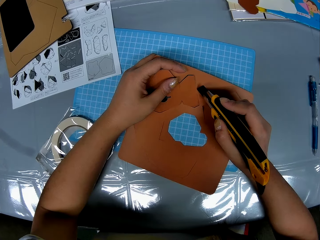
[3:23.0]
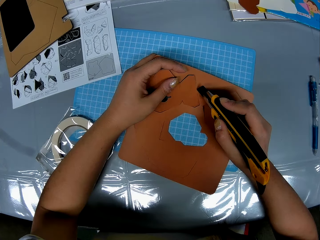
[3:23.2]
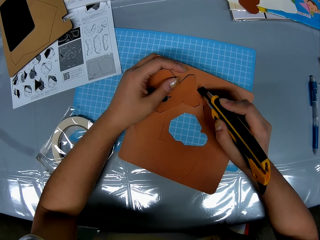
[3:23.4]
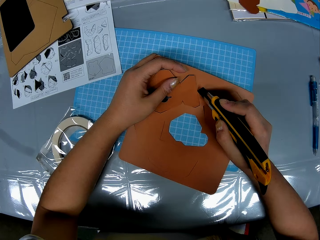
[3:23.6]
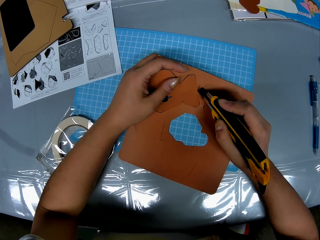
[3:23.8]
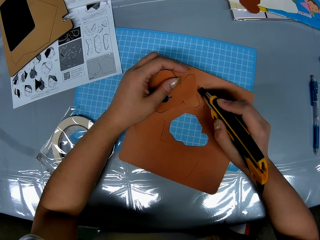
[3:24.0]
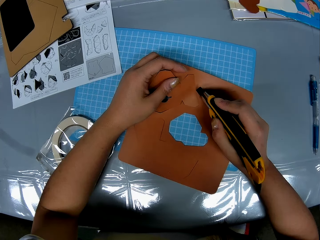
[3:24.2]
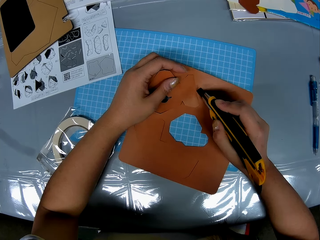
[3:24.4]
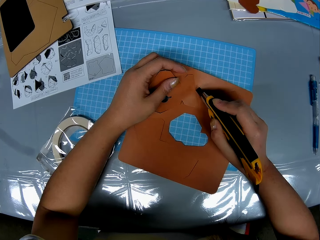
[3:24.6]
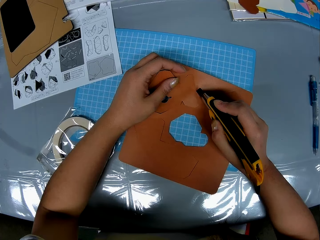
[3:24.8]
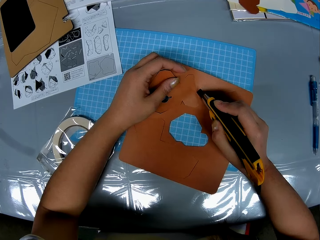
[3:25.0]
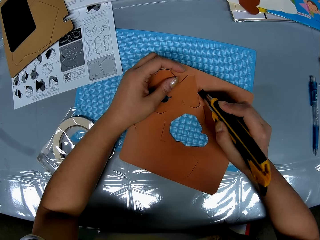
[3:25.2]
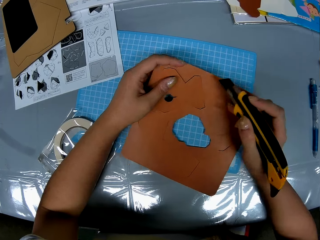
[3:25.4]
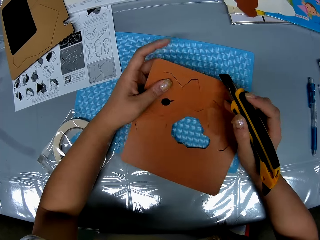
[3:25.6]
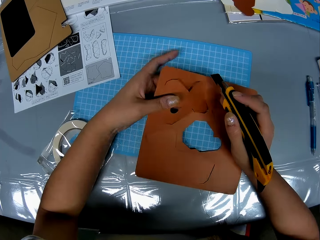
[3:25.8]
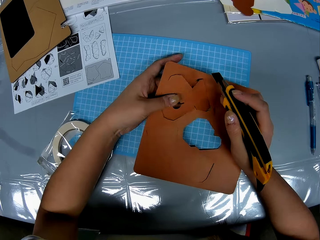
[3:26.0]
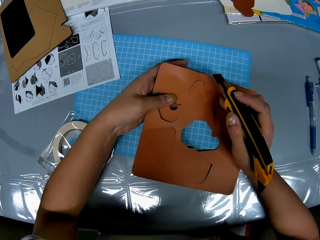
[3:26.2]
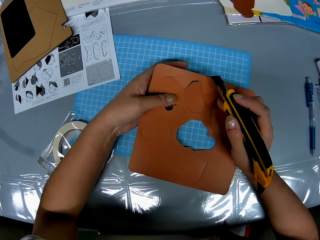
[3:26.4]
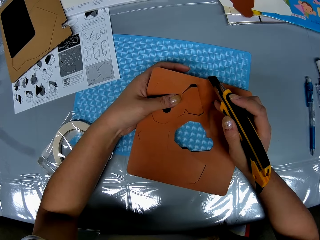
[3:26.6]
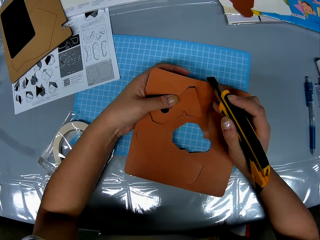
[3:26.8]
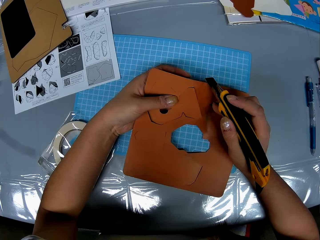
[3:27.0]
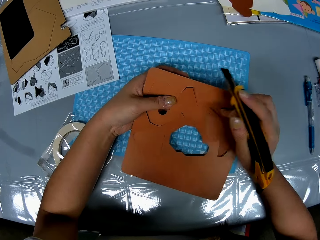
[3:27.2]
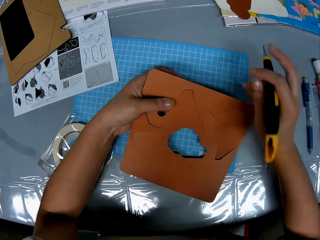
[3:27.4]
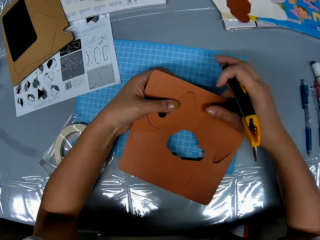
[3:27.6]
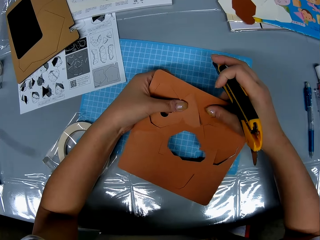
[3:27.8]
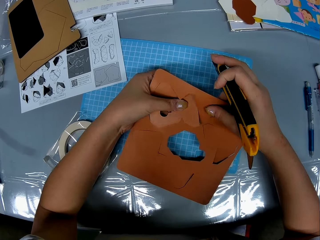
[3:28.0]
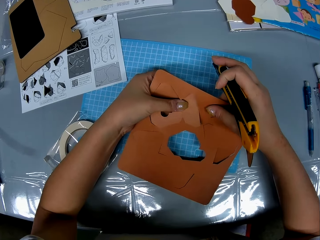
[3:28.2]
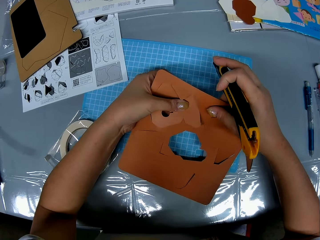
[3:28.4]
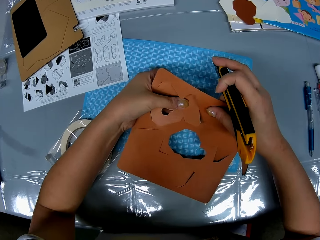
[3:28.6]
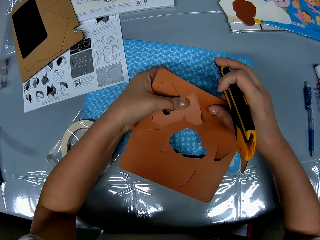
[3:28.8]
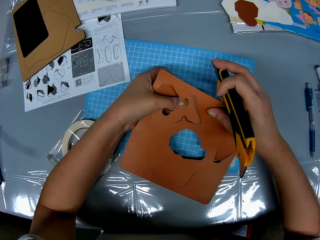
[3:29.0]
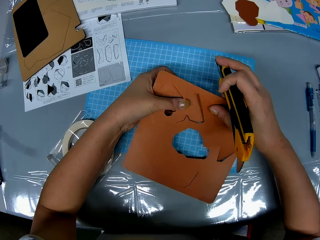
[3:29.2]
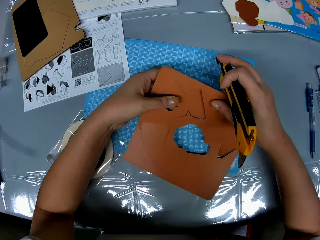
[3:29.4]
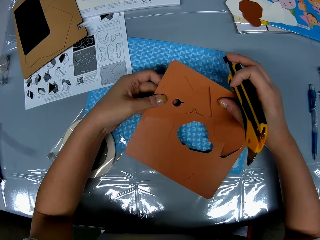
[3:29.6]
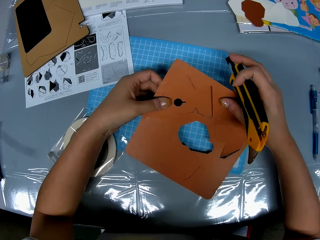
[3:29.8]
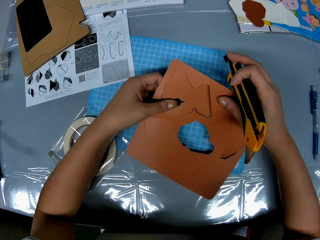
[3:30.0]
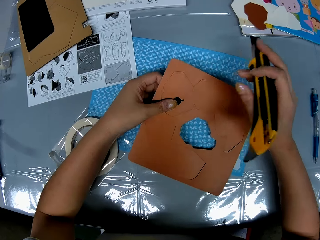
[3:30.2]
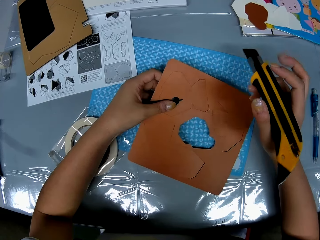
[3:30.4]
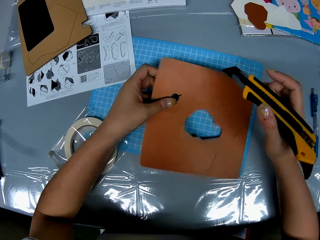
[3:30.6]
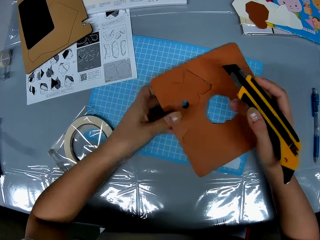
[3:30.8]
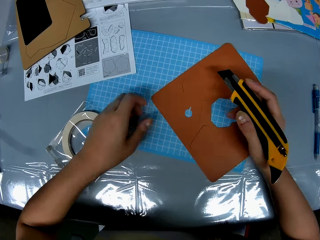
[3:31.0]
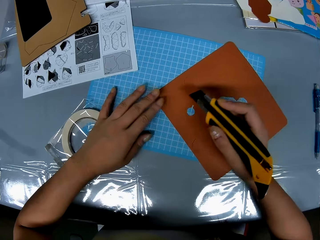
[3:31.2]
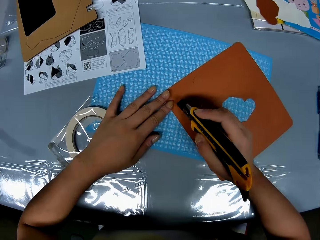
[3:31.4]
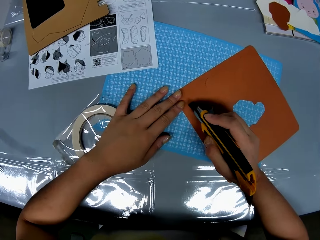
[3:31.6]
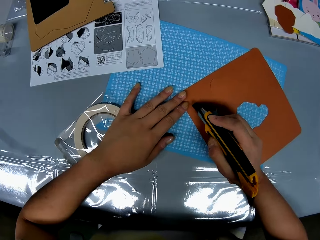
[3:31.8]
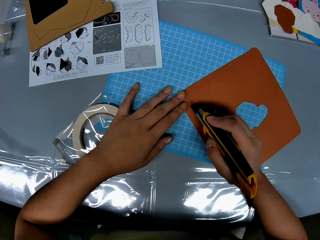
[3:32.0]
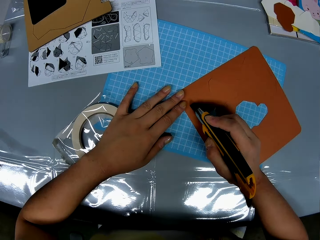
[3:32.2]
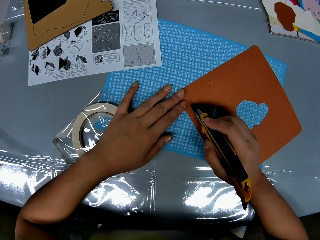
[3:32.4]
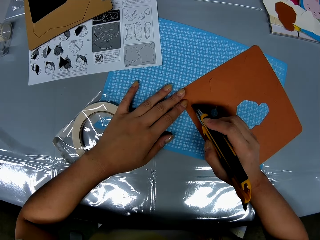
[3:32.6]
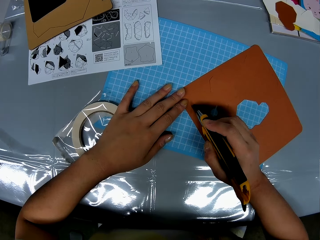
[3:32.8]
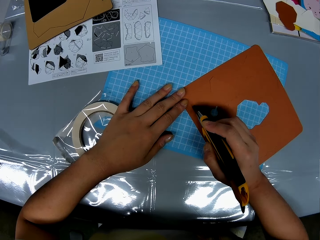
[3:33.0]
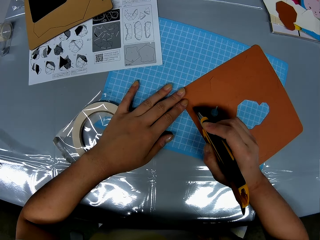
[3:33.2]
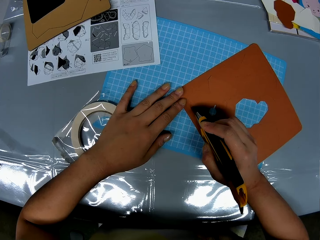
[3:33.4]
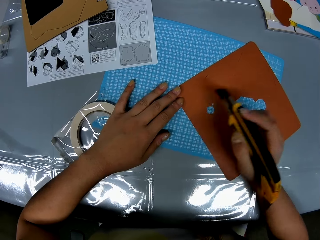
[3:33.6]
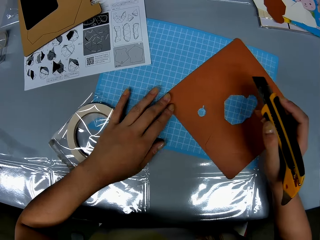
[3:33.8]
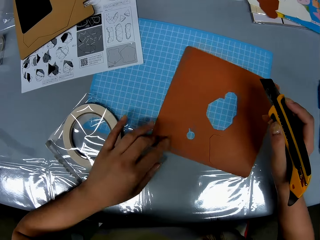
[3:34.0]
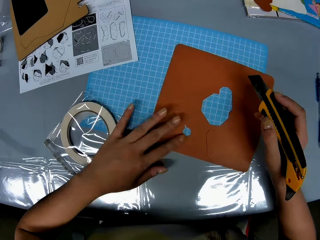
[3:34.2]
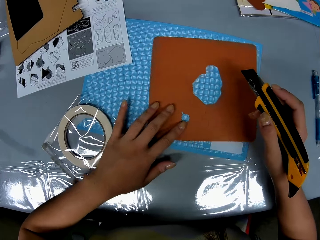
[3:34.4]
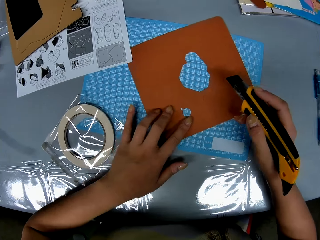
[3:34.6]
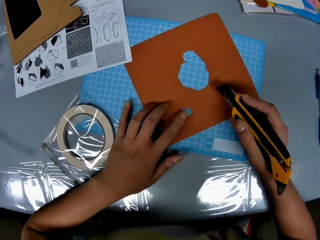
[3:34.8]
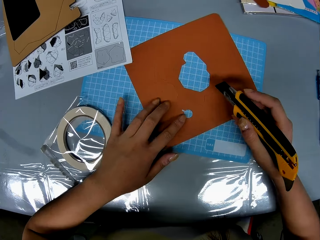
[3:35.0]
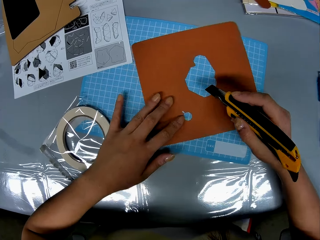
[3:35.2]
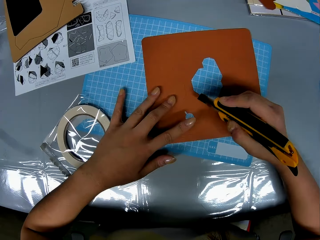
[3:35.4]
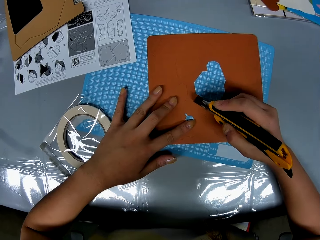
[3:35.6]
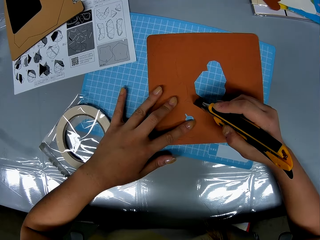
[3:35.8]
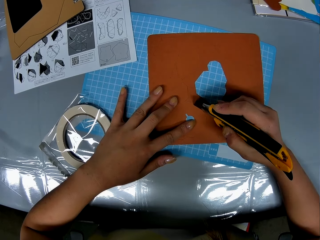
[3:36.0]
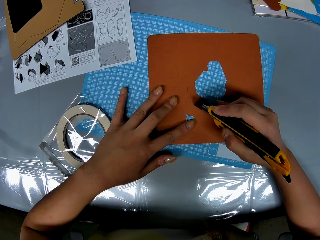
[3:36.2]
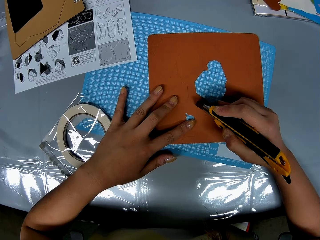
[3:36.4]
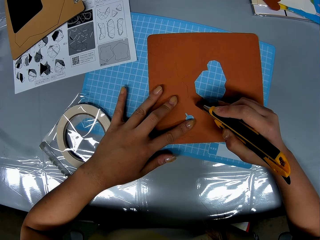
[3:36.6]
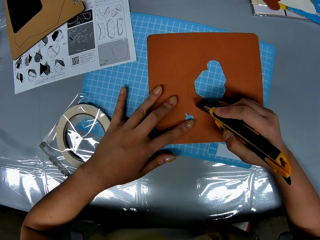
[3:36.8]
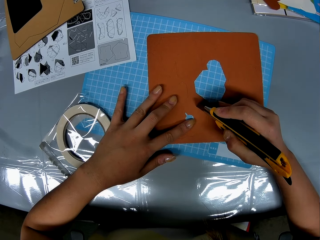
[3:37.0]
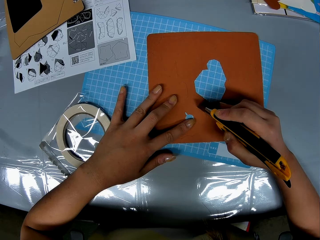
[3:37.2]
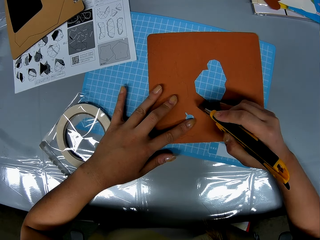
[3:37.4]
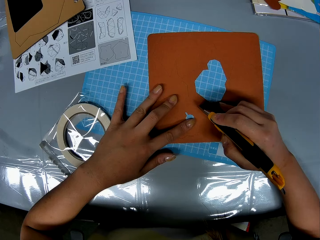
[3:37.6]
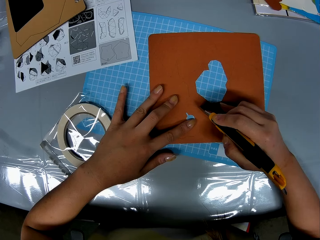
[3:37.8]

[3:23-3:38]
The camera wearer cuts the brown geometric shape board with her left hand and the knife cutter in her right hand. She stares at the craft paper. She rotates the craft paper on the cutting mat. She drops the brown geometric shape board on the table with her left hand. She puts her left hand on the brown geometric shape board. She cuts the craft paper. She rotates the craft paper. She adjusts the brown geometric shape board with her left hand. She cuts the brown geometric shape board with her left hand and the knife cutter in her right hand.

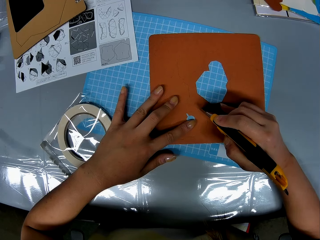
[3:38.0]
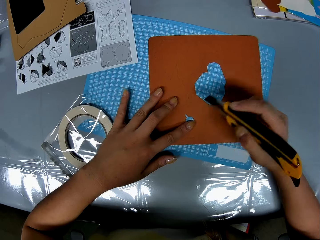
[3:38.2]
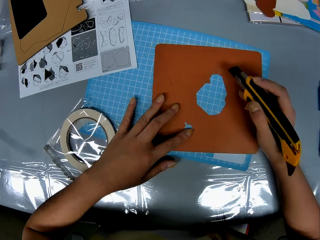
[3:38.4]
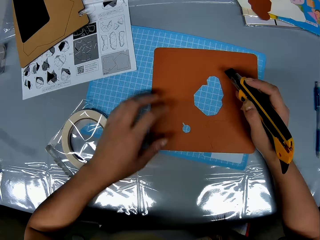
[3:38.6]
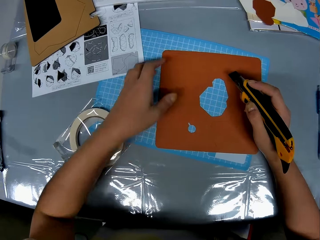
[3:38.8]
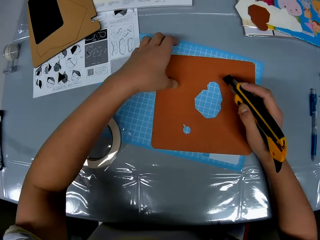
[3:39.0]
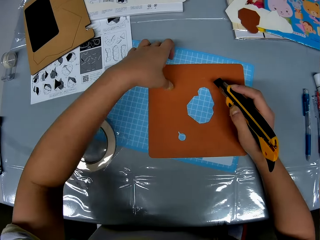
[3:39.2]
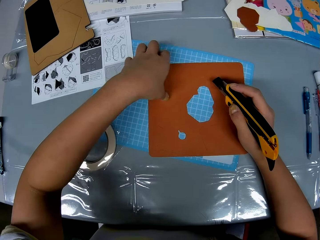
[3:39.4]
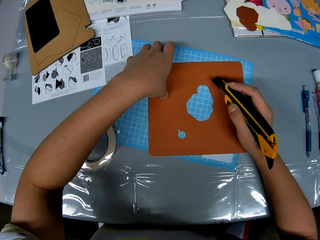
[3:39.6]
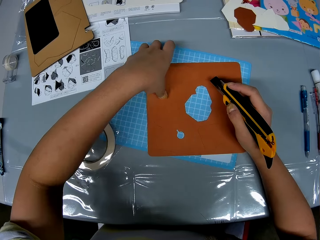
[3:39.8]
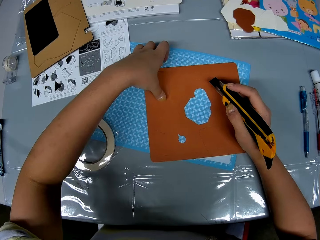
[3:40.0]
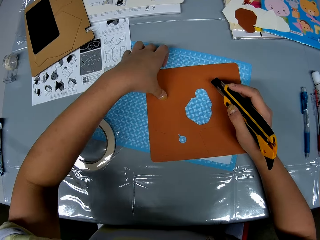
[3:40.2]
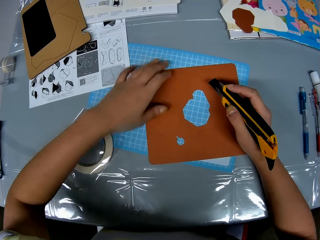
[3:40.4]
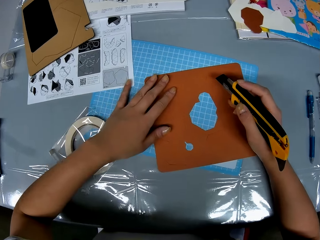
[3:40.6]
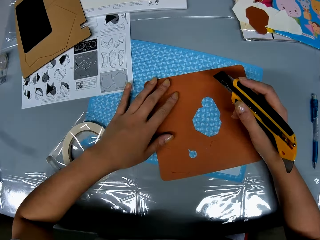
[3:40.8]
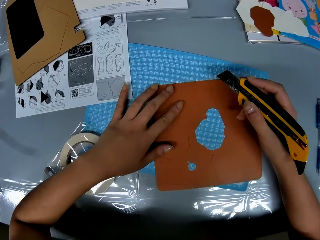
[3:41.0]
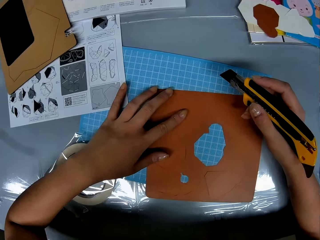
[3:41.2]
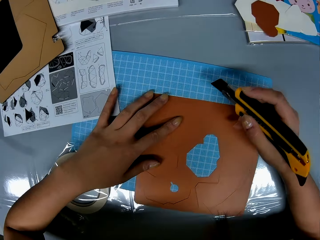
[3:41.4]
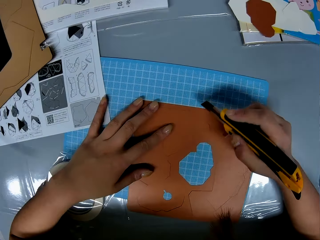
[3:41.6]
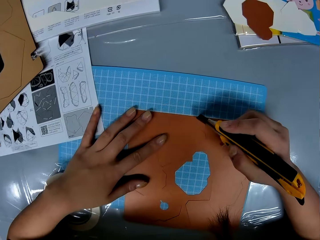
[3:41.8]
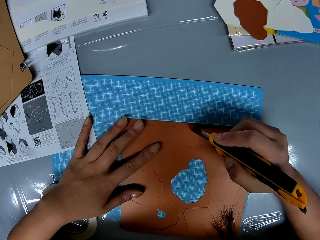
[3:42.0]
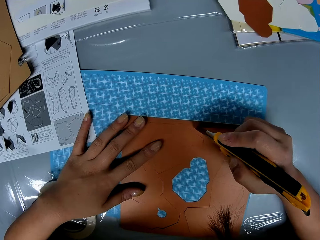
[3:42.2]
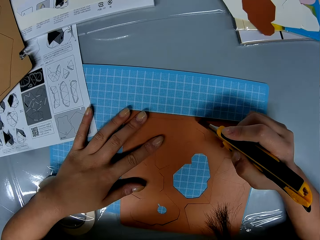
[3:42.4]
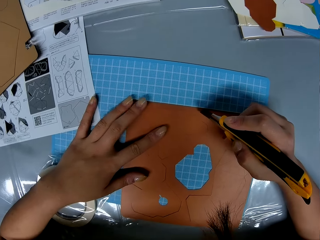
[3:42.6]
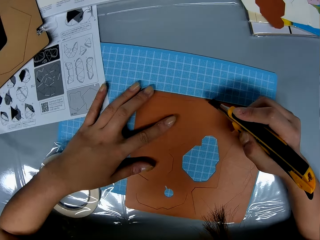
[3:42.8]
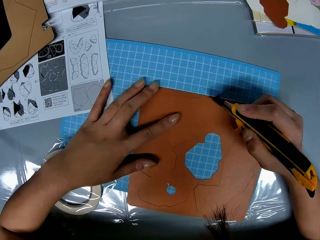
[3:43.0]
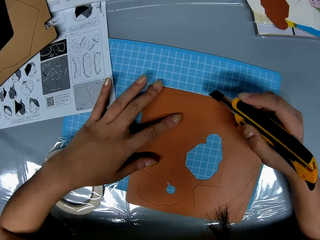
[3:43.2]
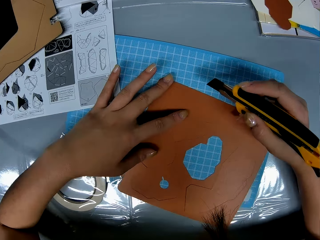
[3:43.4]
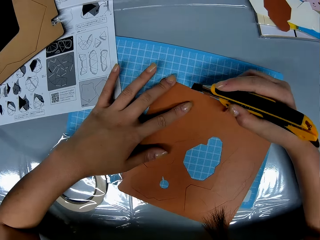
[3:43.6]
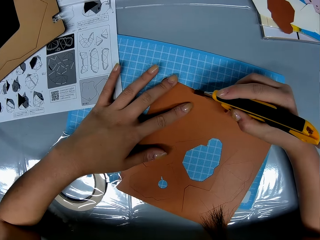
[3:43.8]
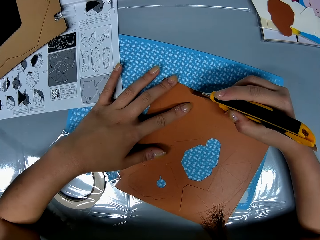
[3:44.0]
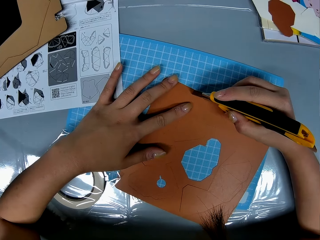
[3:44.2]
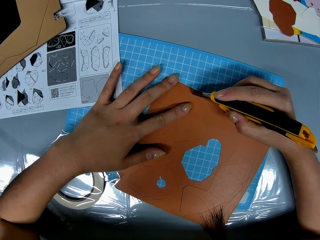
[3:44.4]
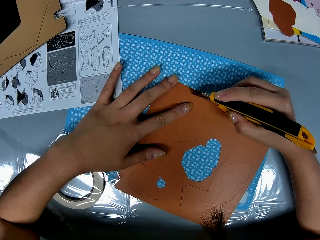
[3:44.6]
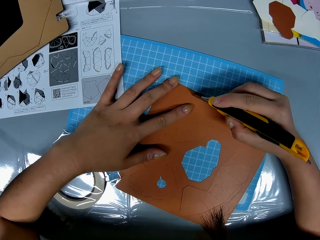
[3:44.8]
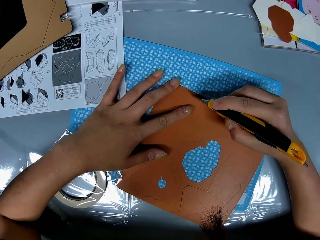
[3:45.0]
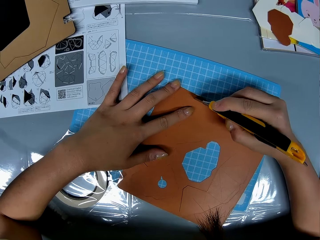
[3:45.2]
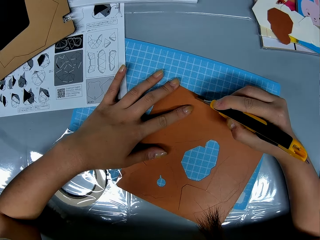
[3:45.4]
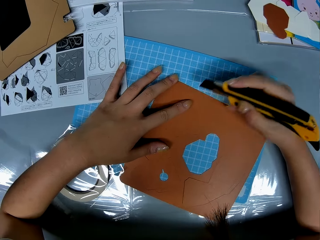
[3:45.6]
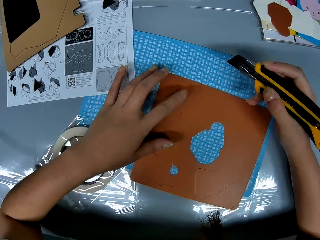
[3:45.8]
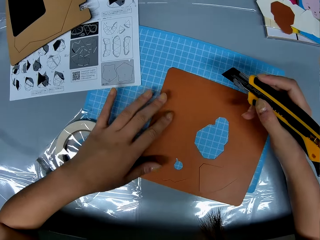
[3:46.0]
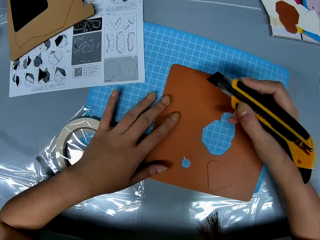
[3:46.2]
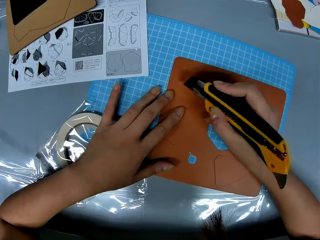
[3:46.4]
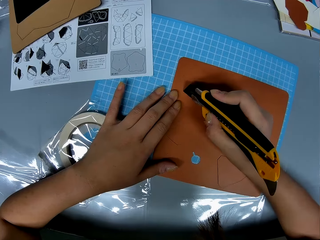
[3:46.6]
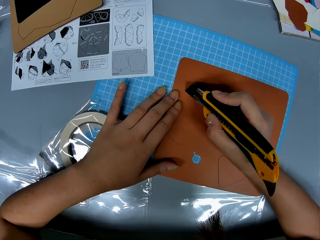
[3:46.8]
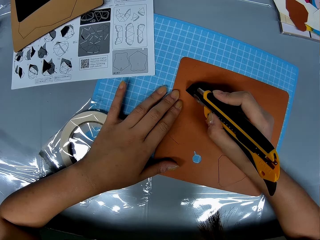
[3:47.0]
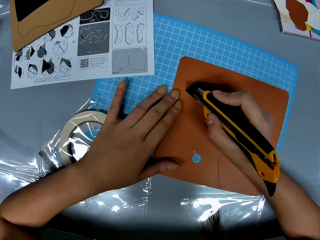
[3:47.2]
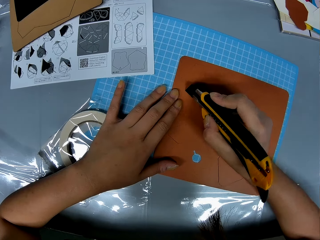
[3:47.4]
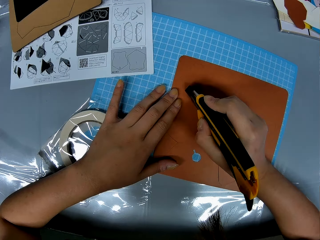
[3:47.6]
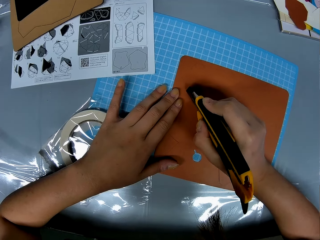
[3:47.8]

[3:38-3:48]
The camera wearer adjusts the brown geometric shape board with her left hand. She rotates the craft paper on the cutting mat. She cuts the brown geometric shape board with her left hand and the knife cutter or craft knife in her right hand. She rotates the craft paper. She cuts the craft paper with the craft knife.
